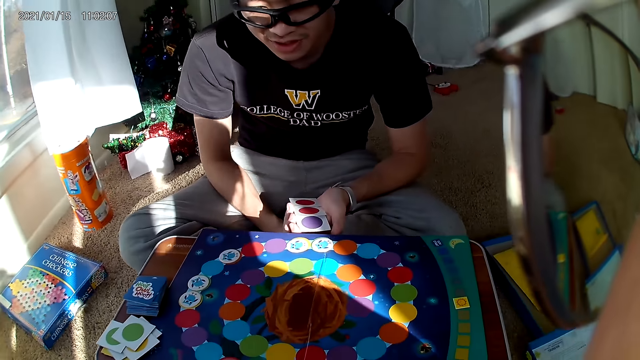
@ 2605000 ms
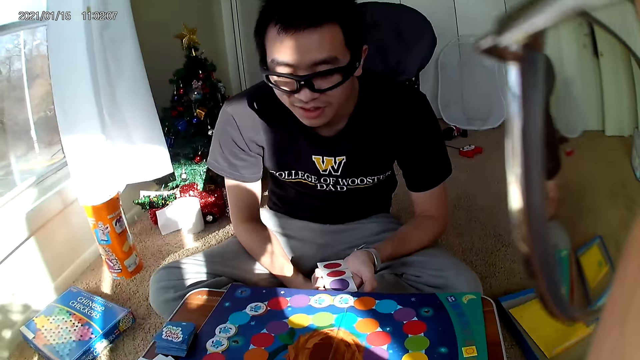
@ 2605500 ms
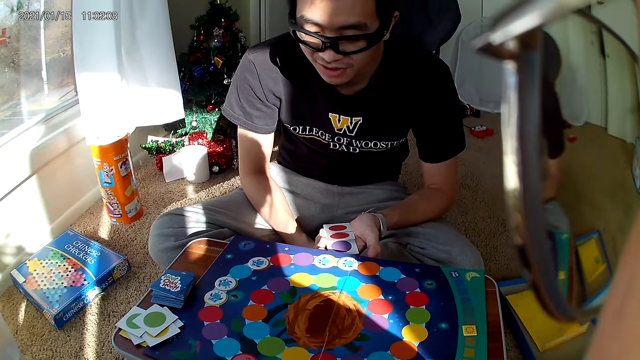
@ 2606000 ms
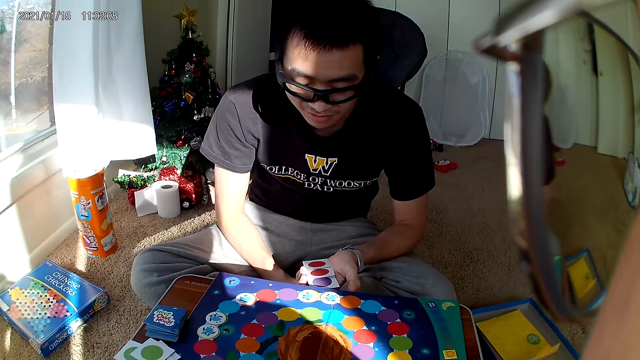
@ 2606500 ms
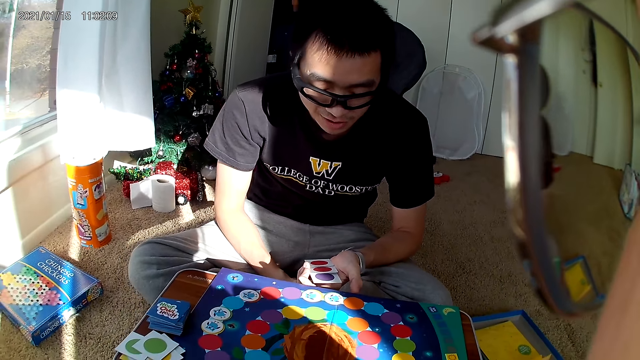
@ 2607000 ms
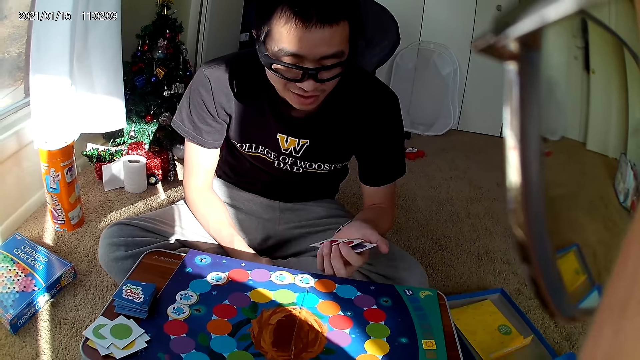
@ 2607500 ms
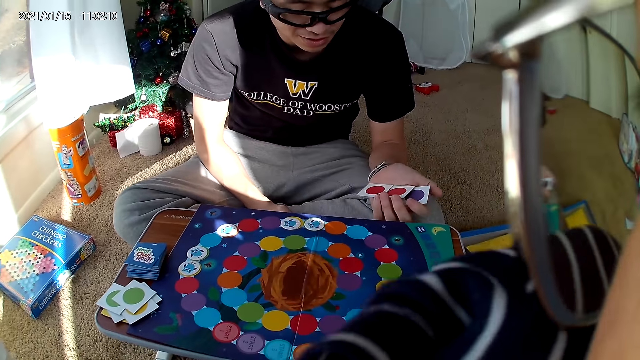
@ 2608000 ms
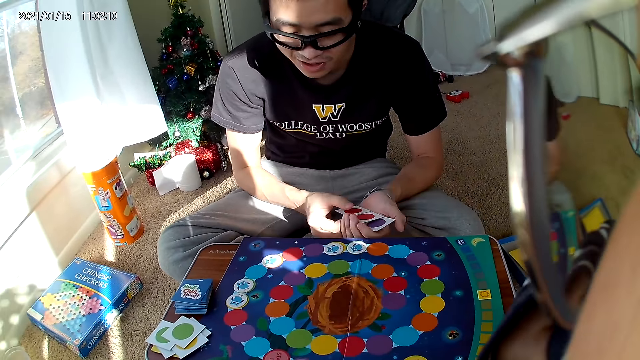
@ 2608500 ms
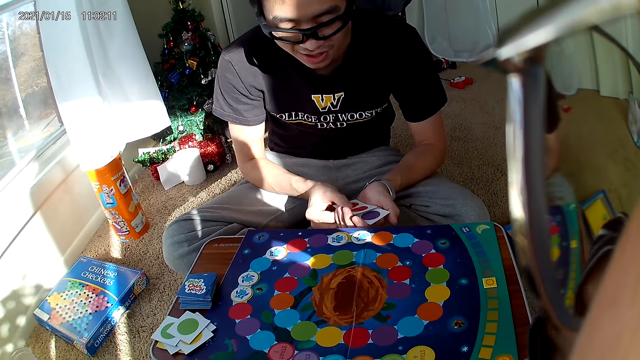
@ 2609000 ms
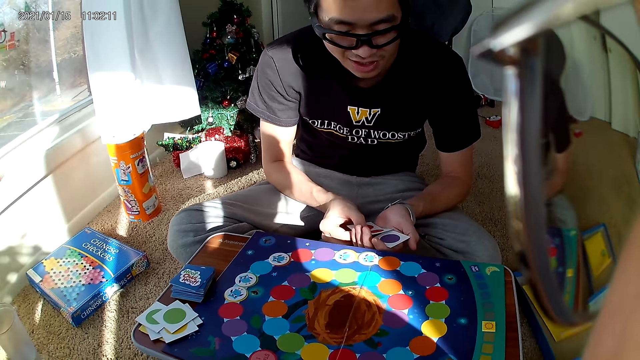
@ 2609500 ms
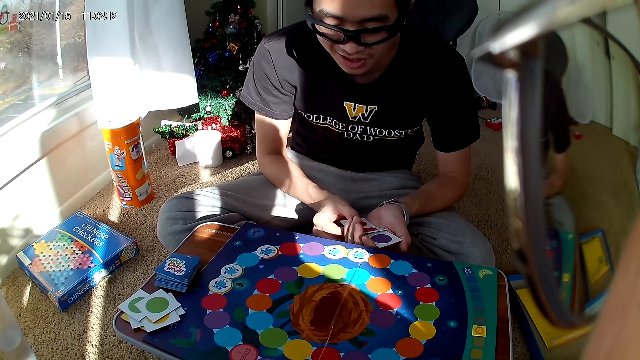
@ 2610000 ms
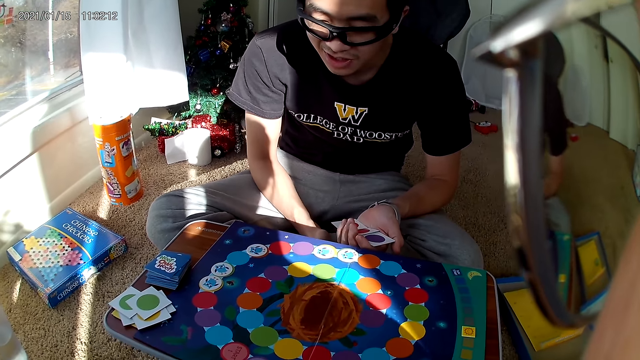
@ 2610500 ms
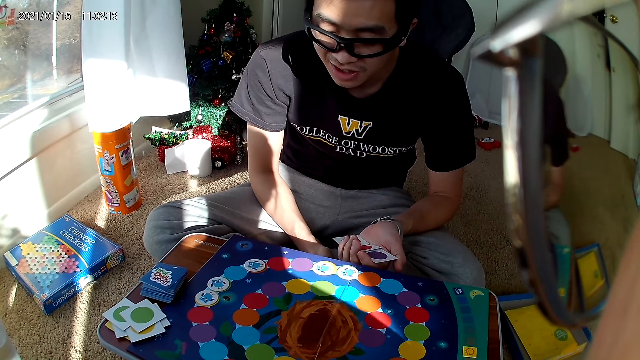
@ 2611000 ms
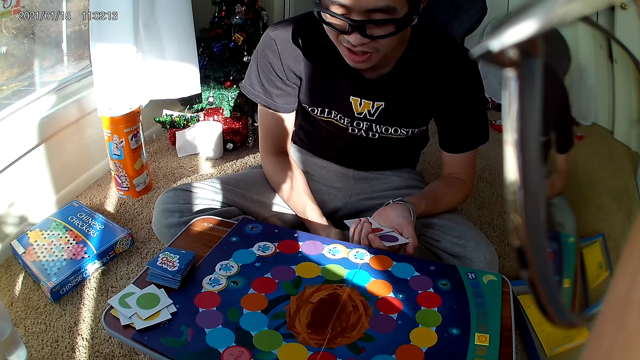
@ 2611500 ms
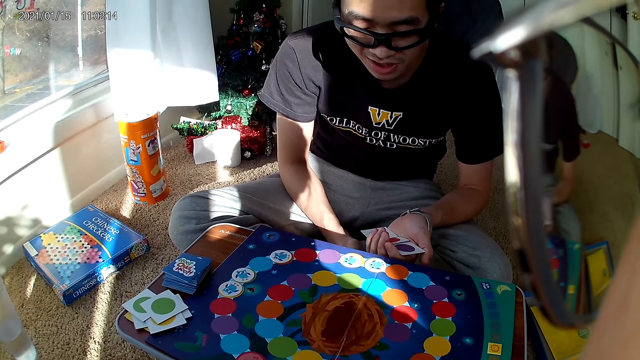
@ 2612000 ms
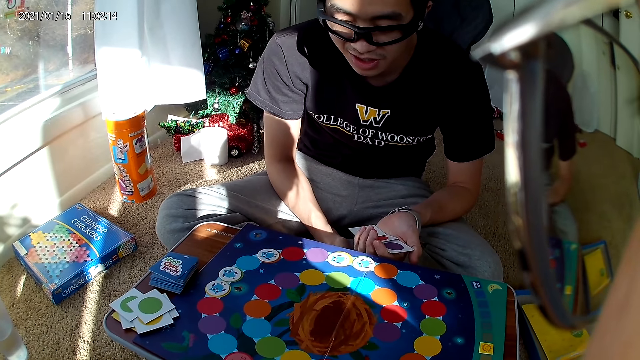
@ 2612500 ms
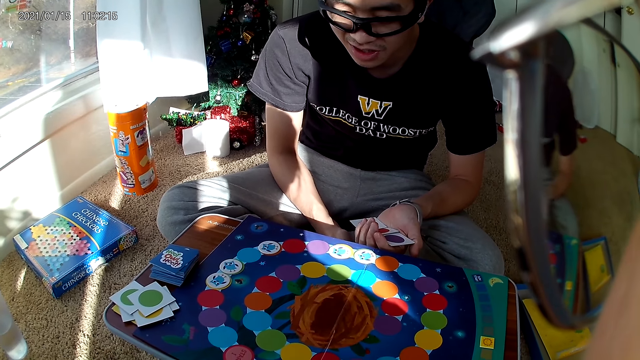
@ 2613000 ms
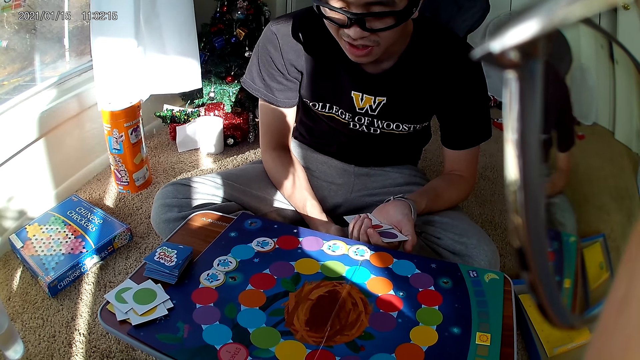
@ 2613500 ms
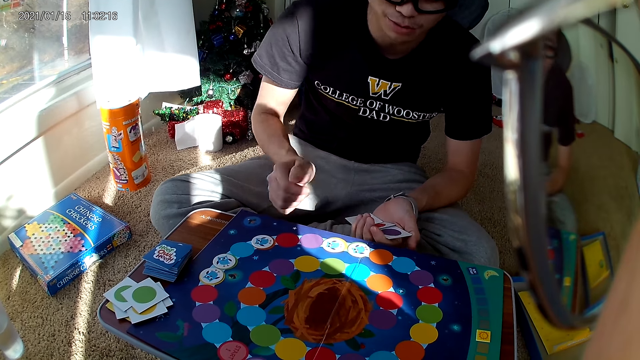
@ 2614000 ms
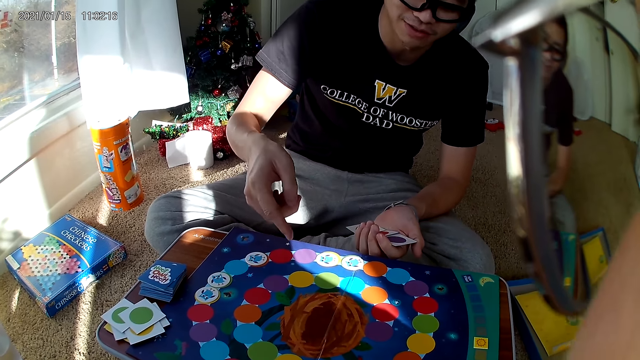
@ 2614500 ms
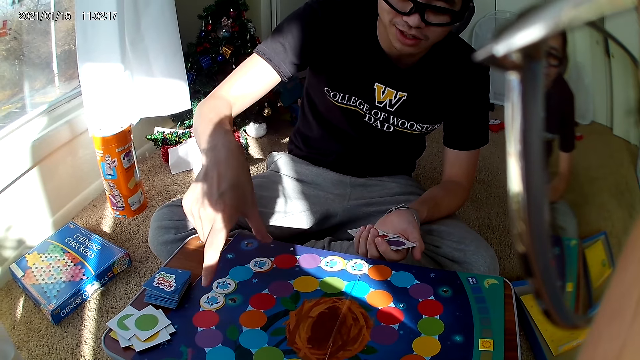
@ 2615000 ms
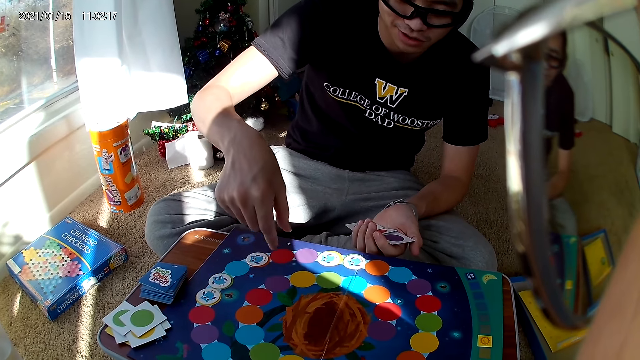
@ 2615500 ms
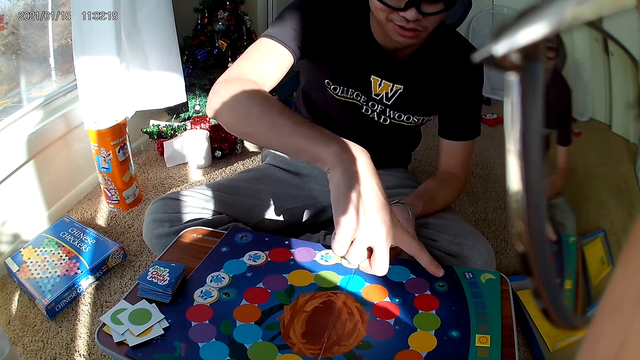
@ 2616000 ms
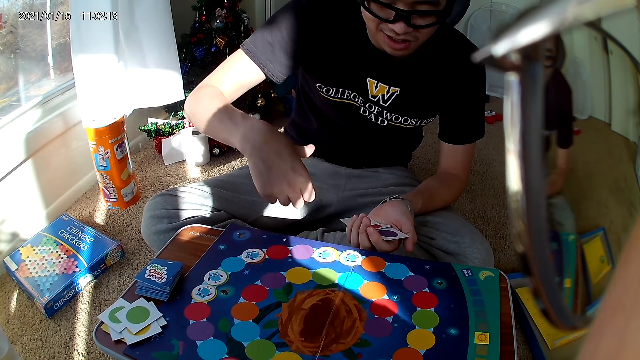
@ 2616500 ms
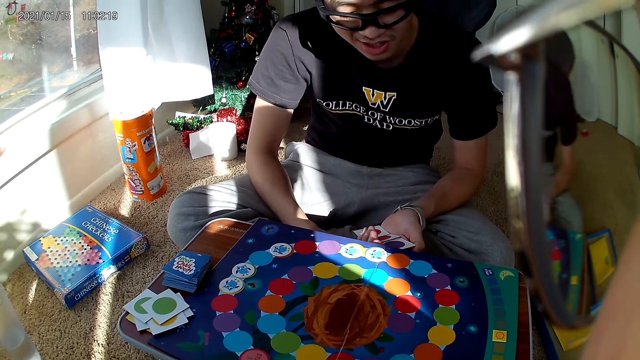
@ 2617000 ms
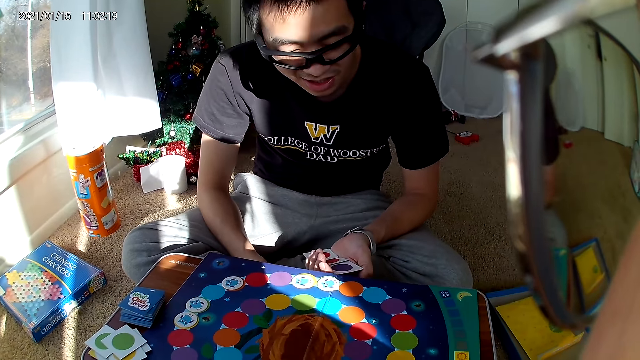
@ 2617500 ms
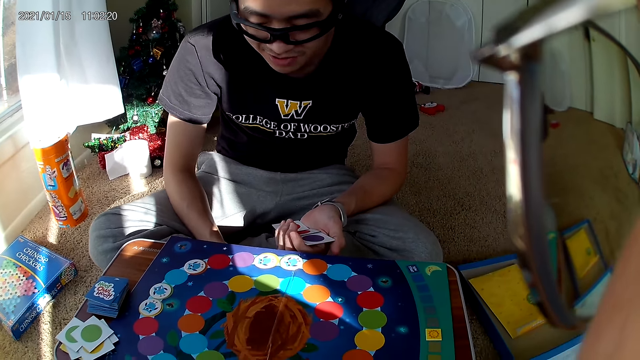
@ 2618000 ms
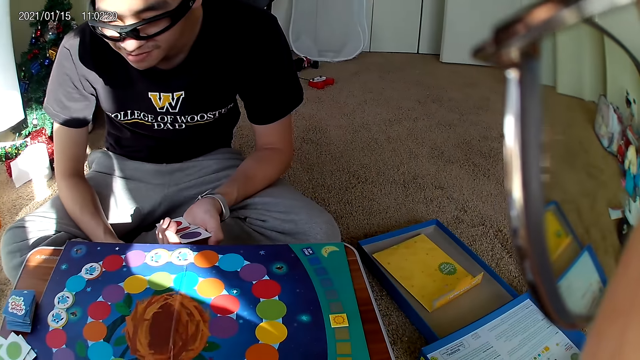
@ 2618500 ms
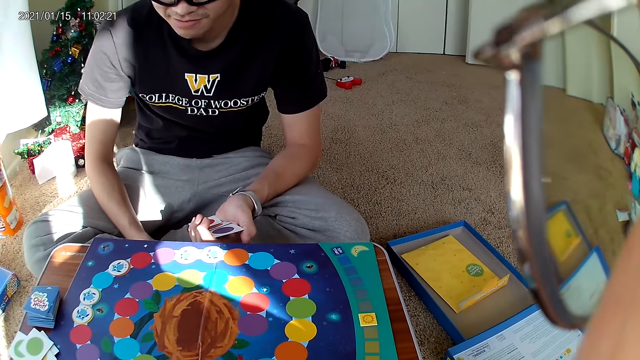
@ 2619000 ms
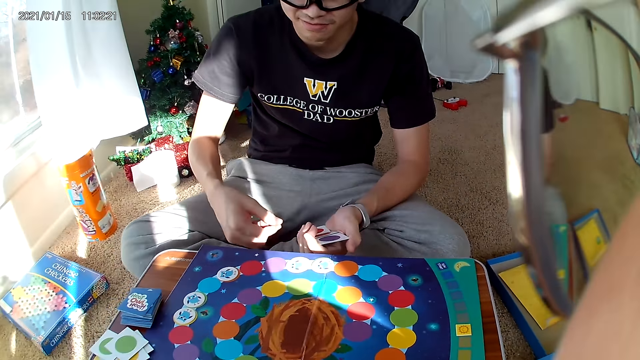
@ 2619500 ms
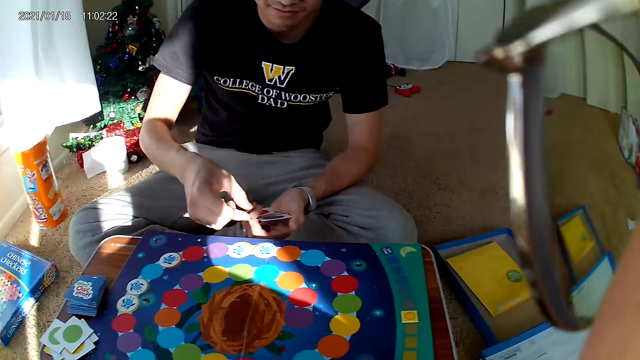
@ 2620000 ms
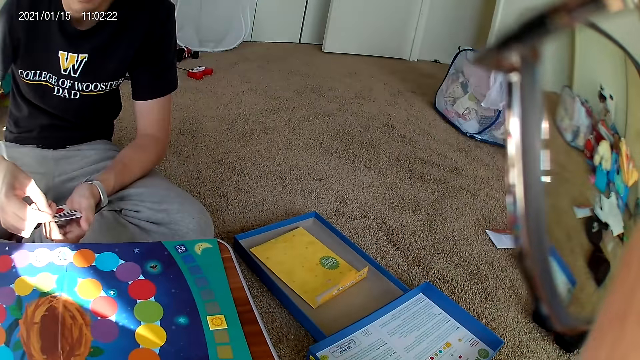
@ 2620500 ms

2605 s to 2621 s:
A man talks to the camera wearer. He points on the board and places the left hand down.

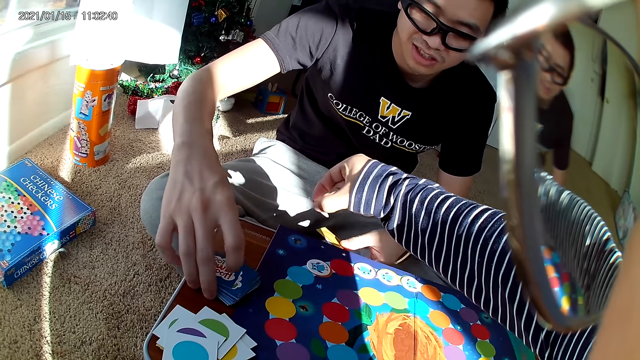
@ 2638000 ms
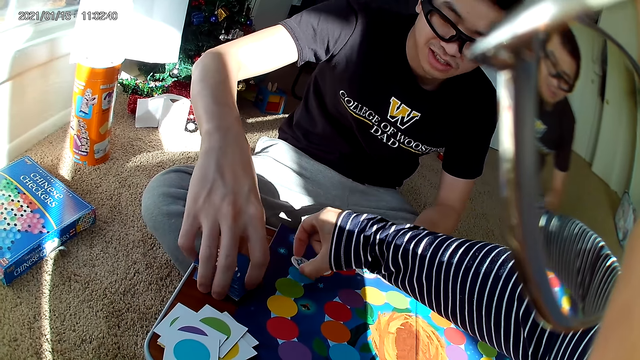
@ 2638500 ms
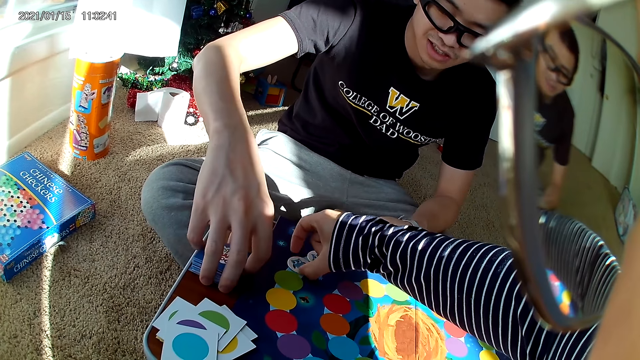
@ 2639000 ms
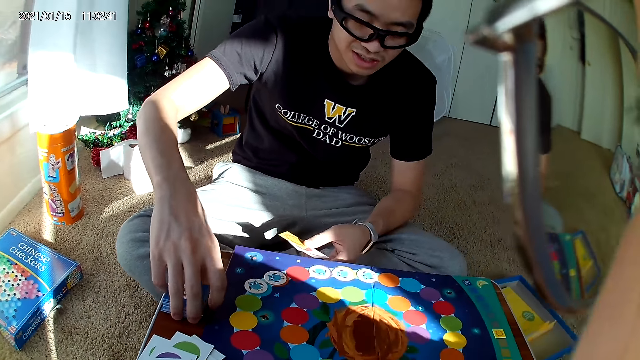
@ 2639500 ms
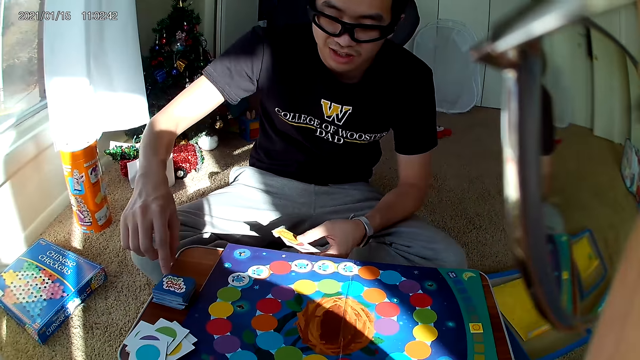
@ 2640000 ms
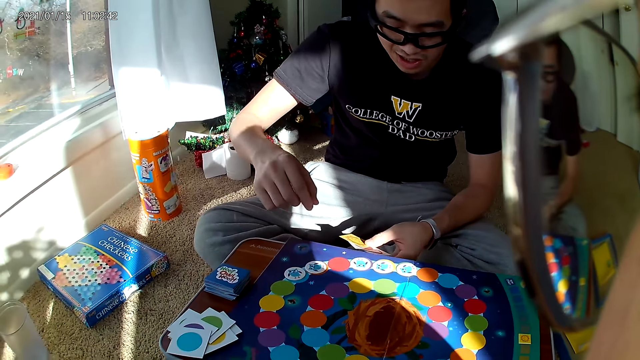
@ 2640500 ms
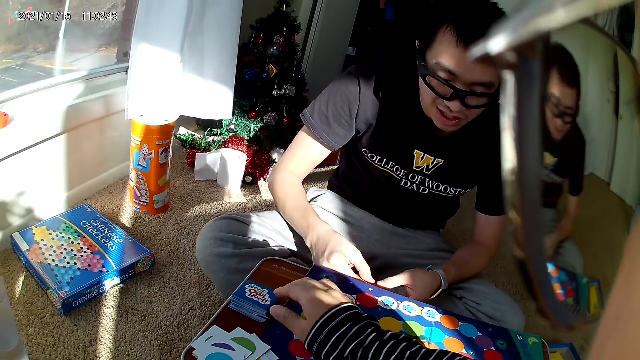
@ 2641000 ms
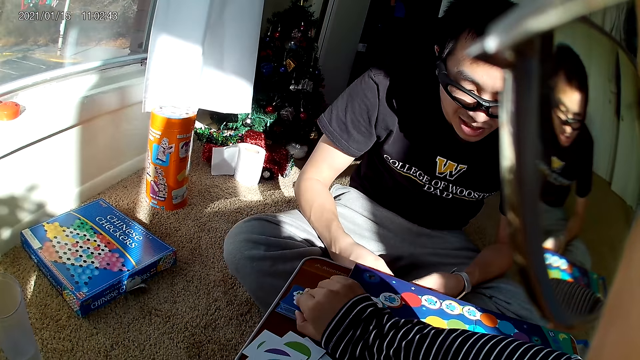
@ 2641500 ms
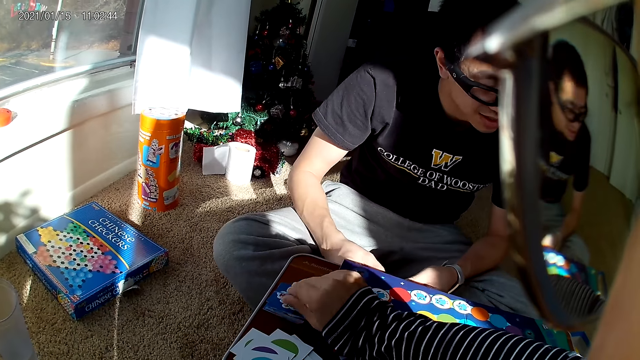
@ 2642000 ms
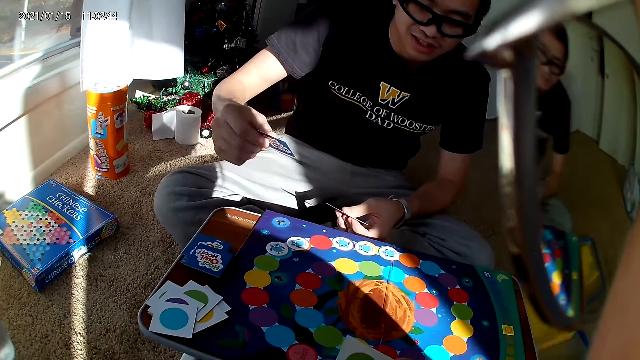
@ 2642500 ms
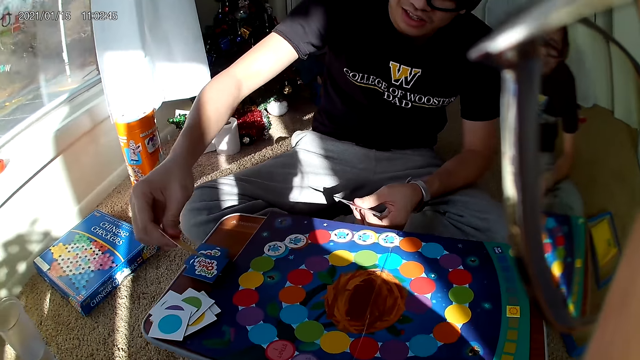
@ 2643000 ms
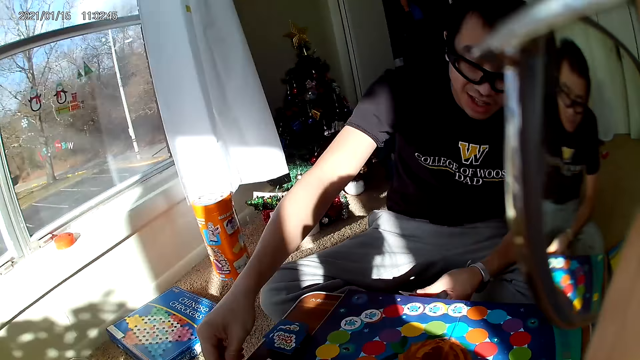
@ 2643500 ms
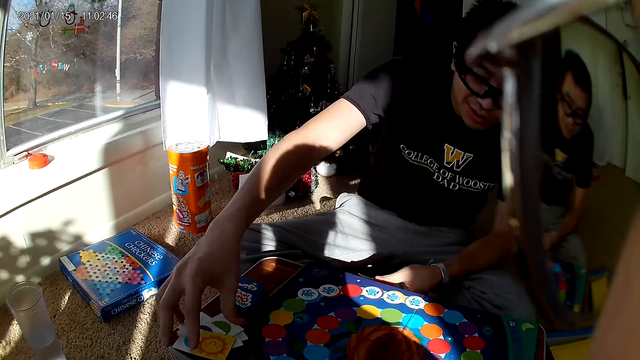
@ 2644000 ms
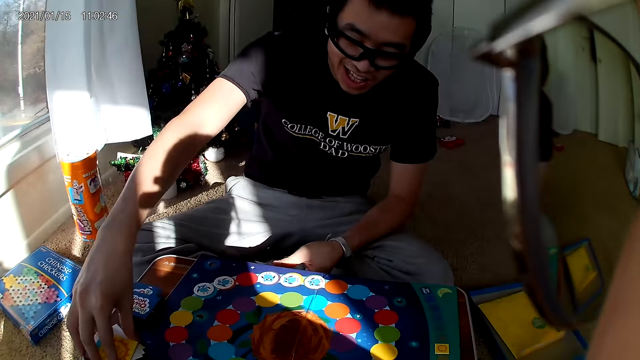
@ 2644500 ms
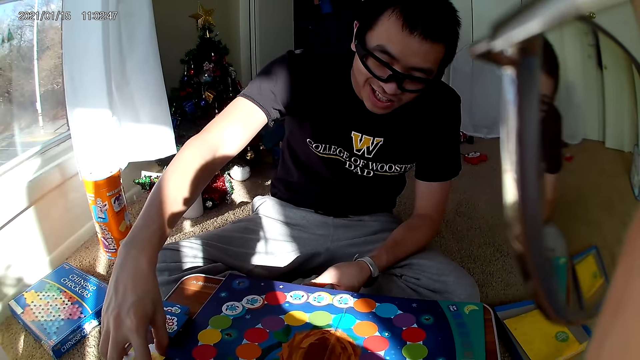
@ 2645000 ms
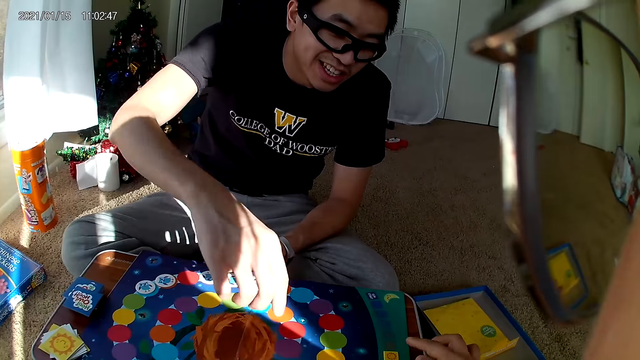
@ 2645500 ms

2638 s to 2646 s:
A man aligns the card on the table. The camera wearer puts a sticker down. She takes a card from the card deck with her right hand. The man drops a card on the card pile.
